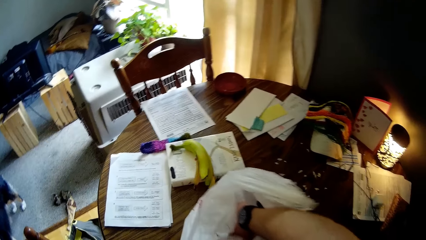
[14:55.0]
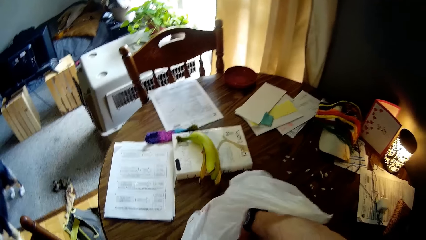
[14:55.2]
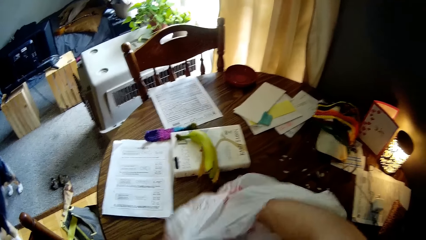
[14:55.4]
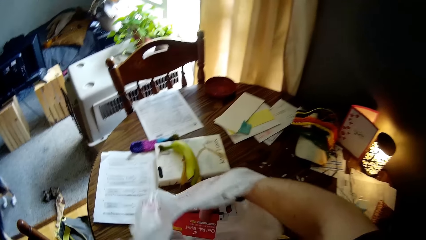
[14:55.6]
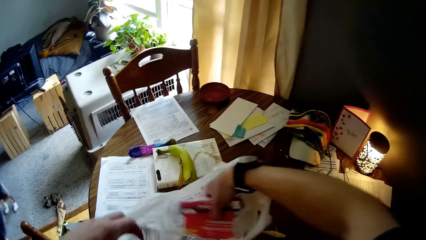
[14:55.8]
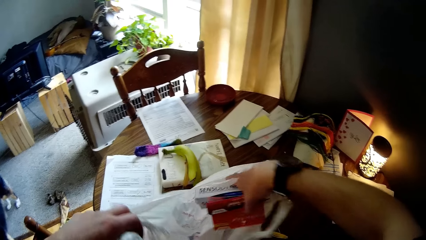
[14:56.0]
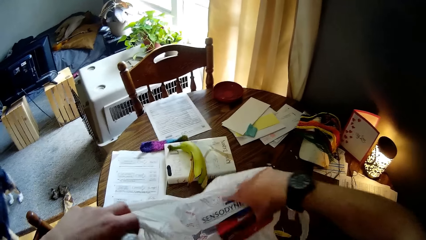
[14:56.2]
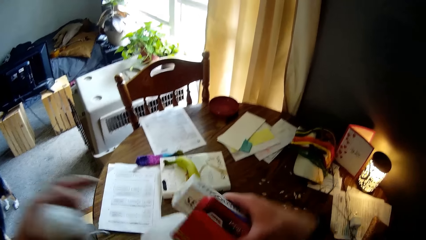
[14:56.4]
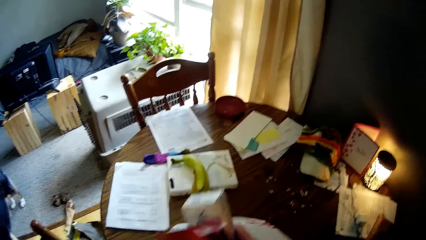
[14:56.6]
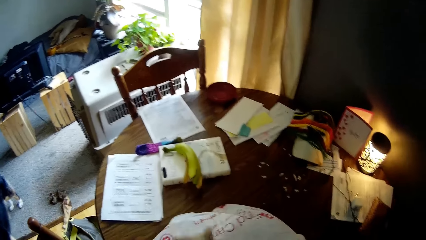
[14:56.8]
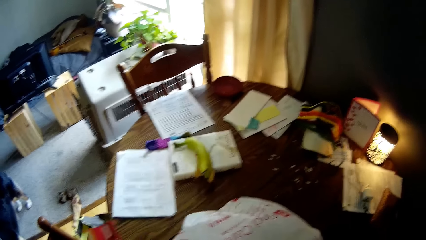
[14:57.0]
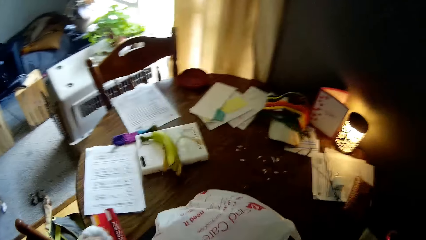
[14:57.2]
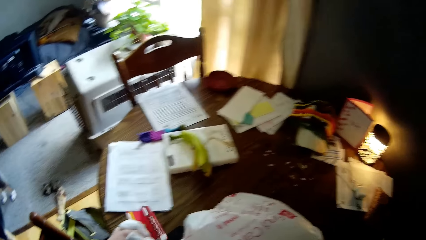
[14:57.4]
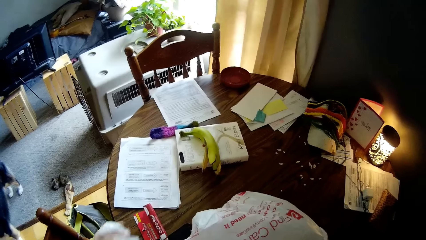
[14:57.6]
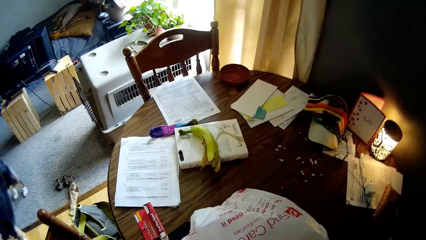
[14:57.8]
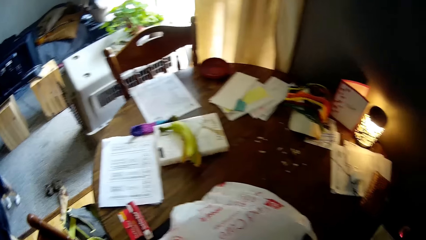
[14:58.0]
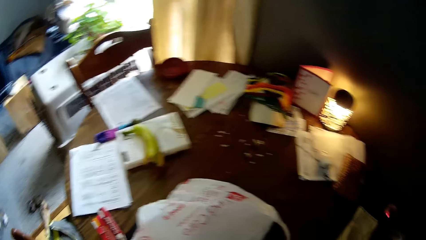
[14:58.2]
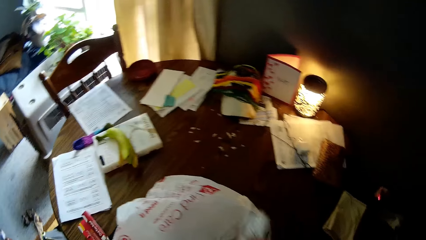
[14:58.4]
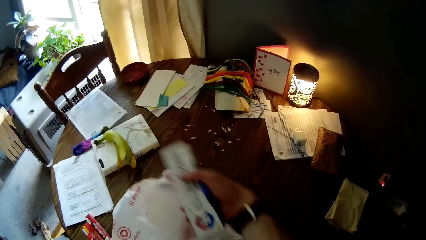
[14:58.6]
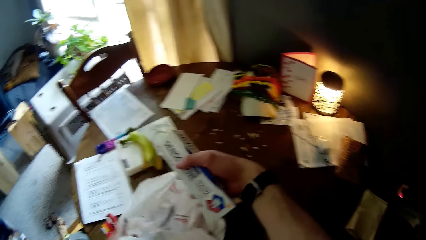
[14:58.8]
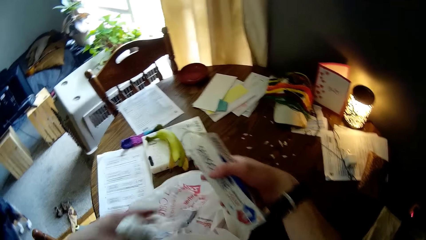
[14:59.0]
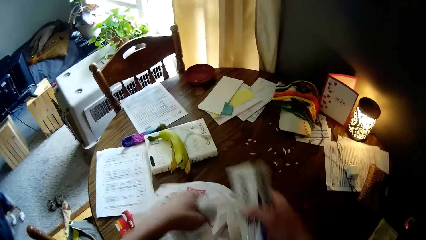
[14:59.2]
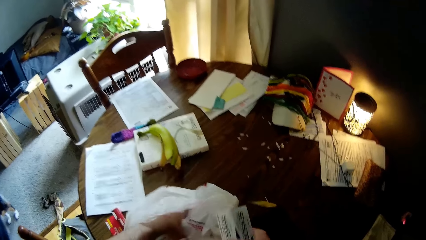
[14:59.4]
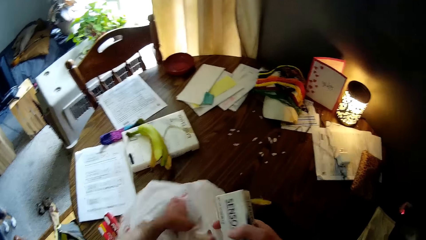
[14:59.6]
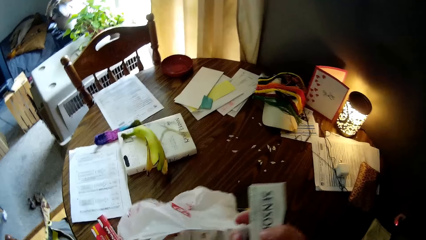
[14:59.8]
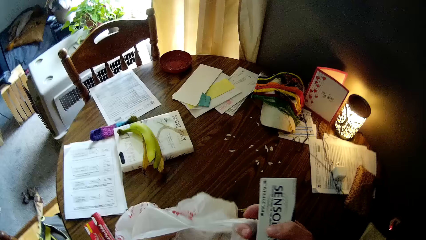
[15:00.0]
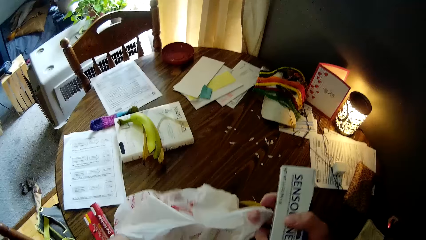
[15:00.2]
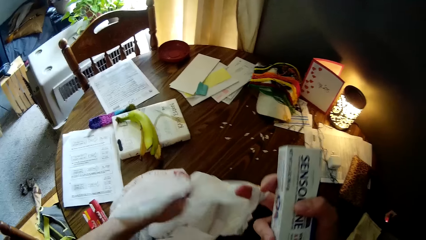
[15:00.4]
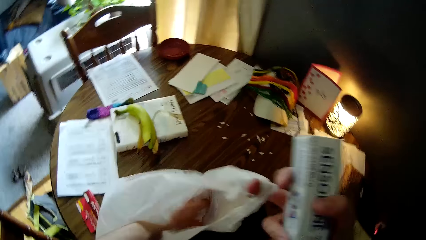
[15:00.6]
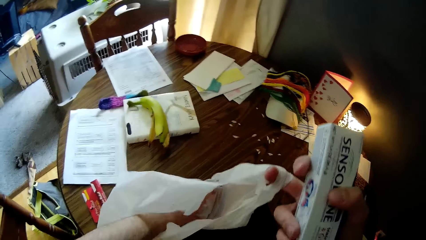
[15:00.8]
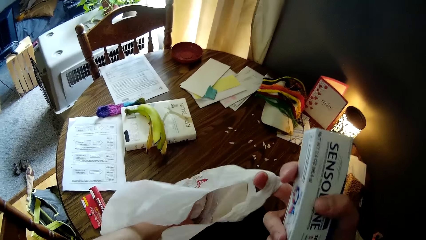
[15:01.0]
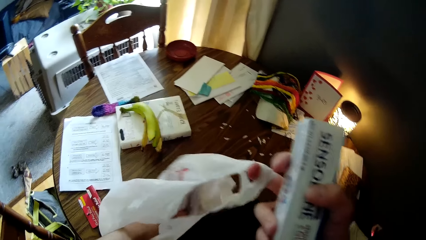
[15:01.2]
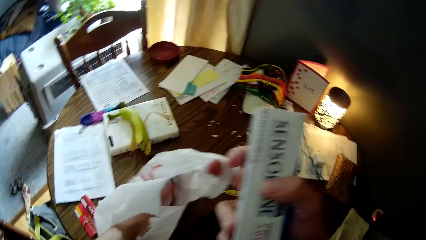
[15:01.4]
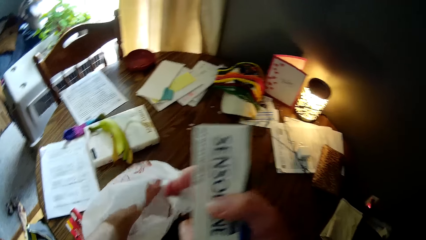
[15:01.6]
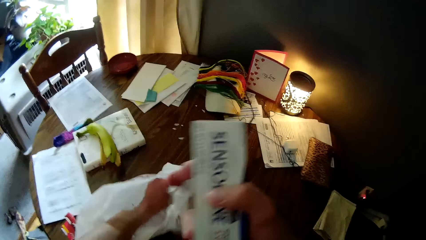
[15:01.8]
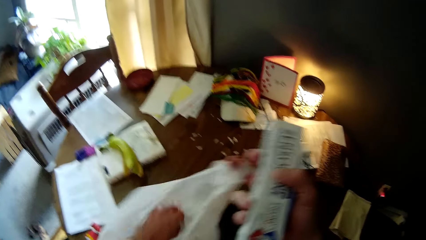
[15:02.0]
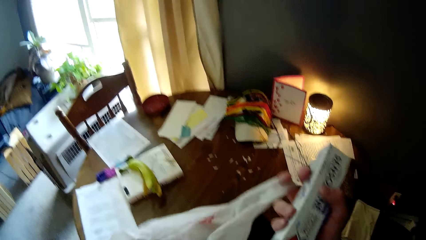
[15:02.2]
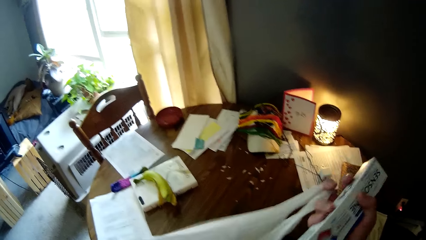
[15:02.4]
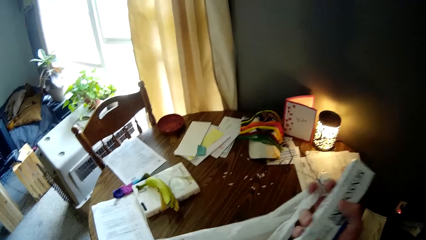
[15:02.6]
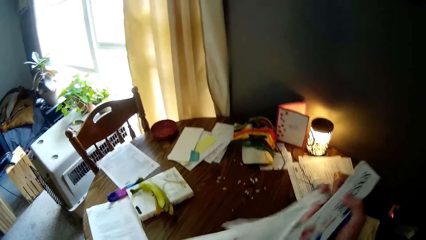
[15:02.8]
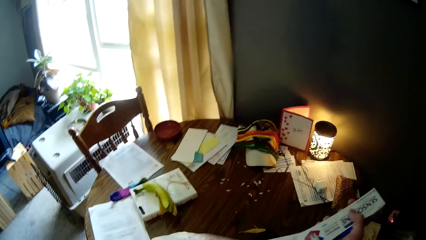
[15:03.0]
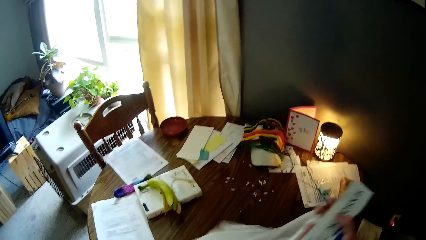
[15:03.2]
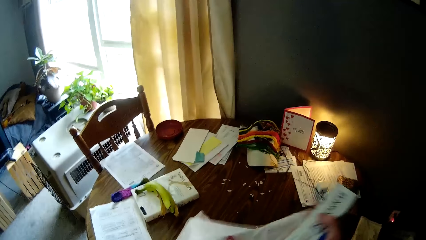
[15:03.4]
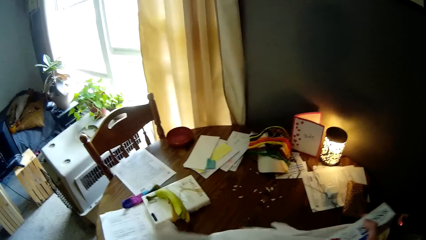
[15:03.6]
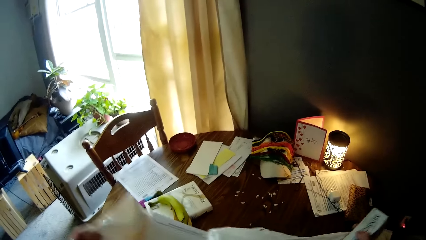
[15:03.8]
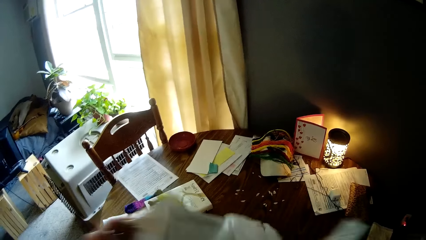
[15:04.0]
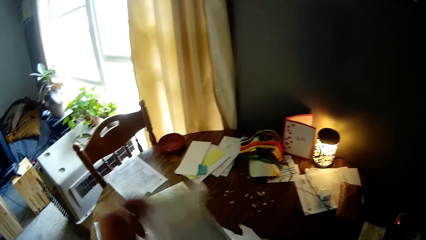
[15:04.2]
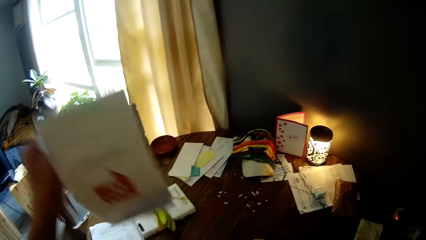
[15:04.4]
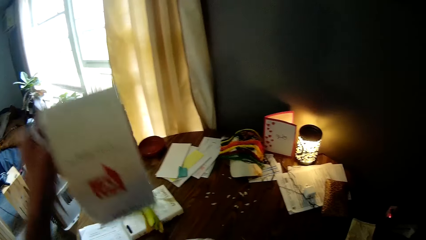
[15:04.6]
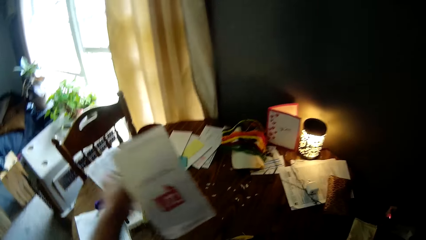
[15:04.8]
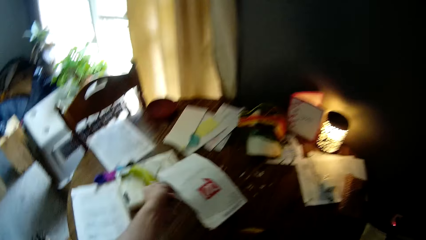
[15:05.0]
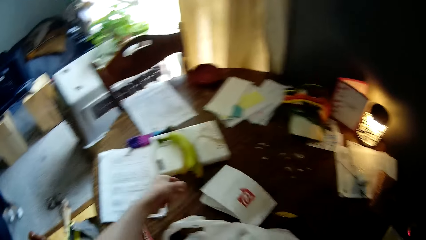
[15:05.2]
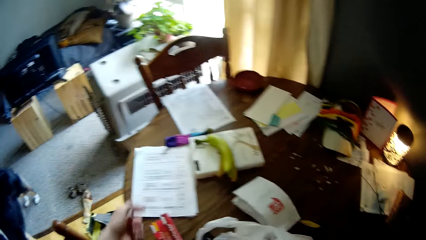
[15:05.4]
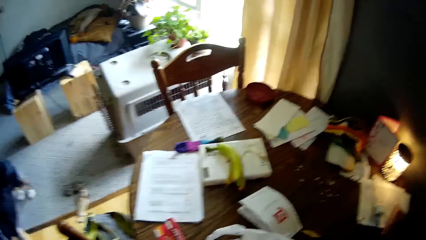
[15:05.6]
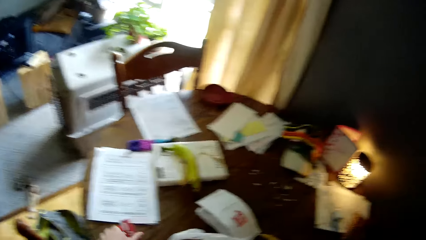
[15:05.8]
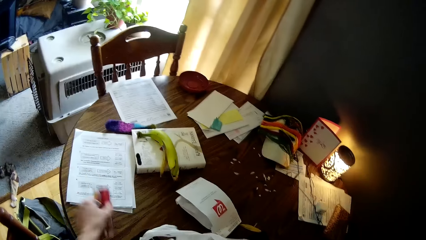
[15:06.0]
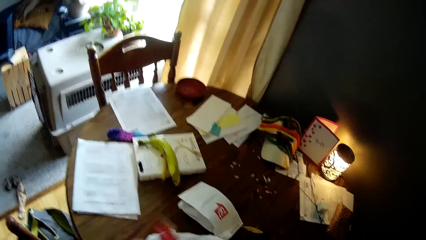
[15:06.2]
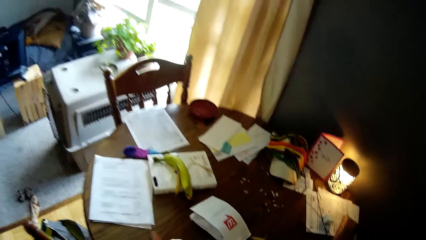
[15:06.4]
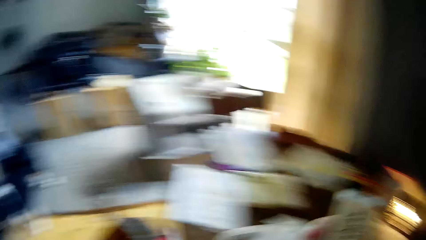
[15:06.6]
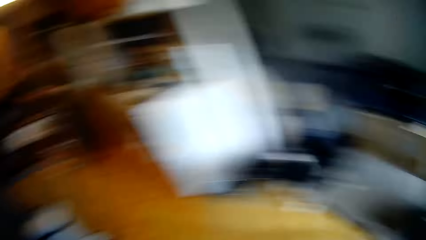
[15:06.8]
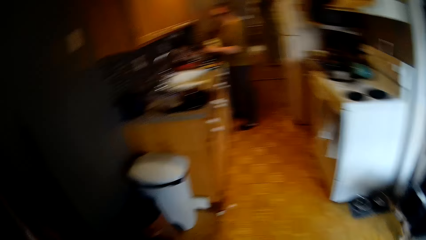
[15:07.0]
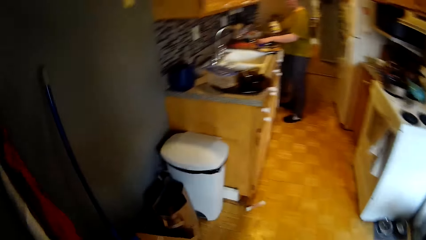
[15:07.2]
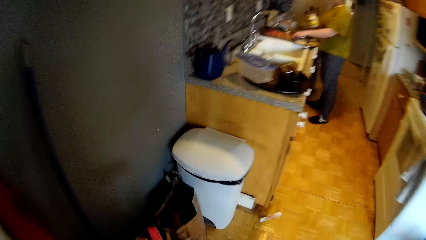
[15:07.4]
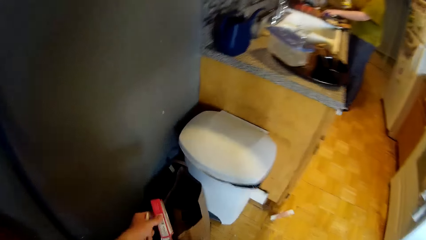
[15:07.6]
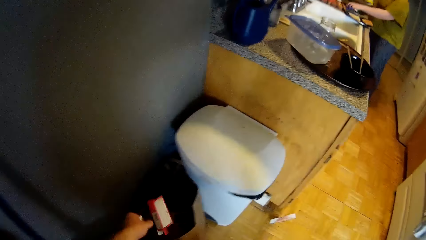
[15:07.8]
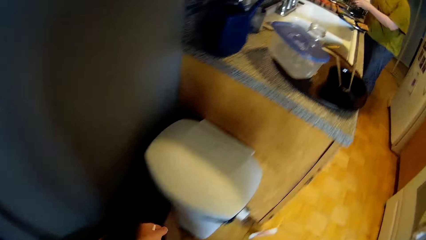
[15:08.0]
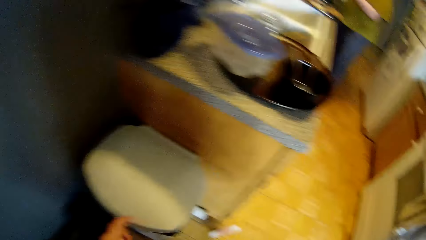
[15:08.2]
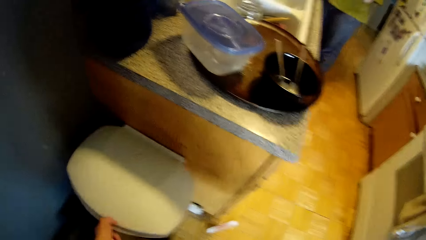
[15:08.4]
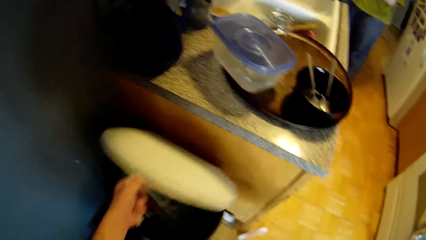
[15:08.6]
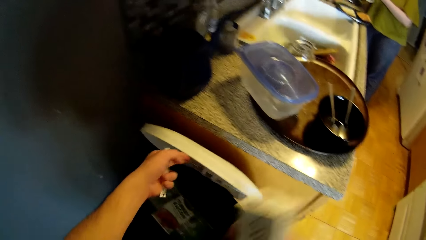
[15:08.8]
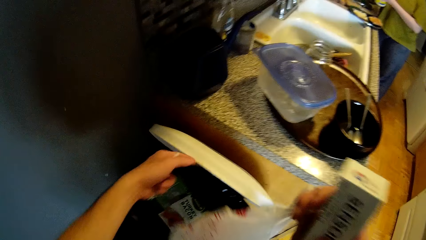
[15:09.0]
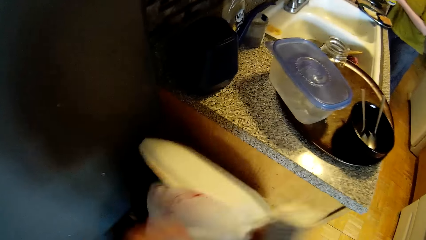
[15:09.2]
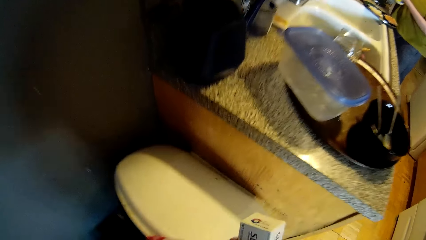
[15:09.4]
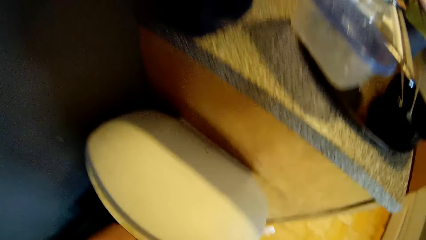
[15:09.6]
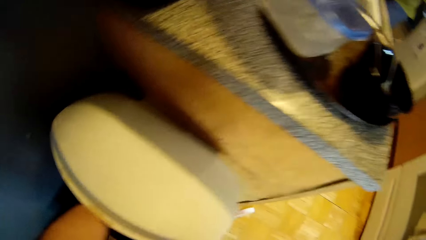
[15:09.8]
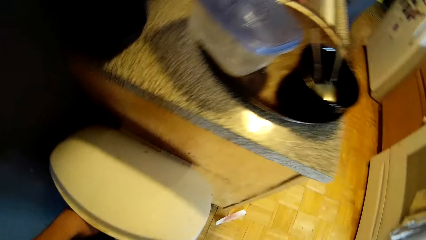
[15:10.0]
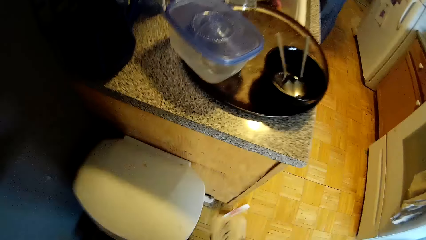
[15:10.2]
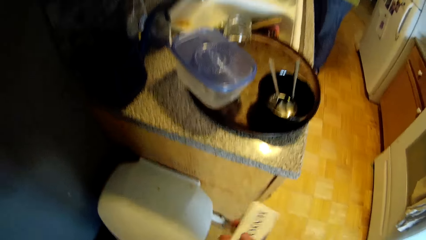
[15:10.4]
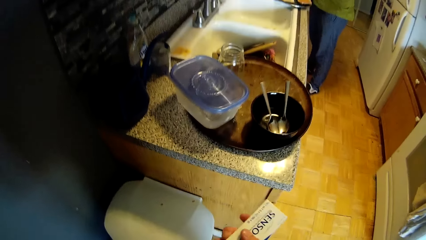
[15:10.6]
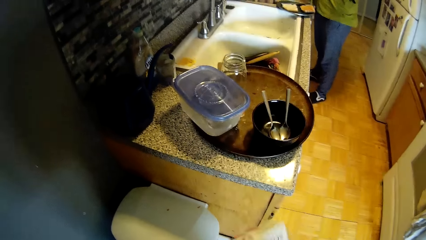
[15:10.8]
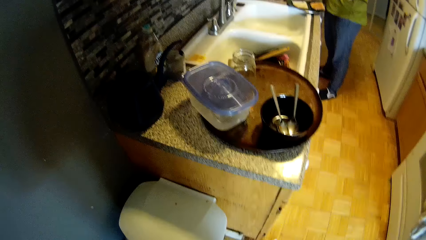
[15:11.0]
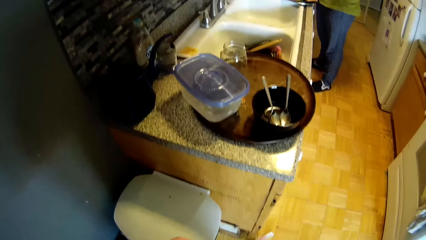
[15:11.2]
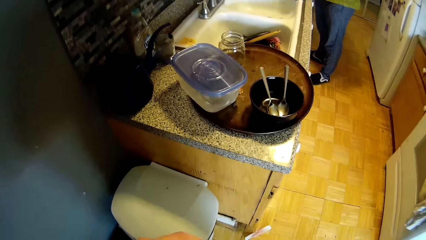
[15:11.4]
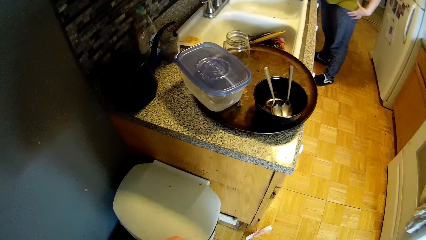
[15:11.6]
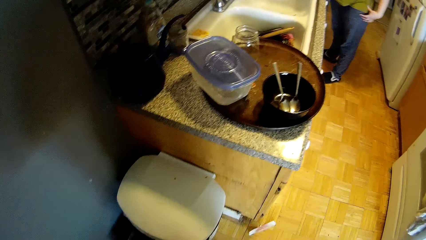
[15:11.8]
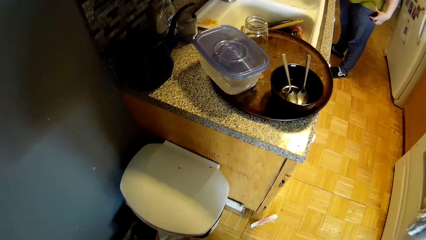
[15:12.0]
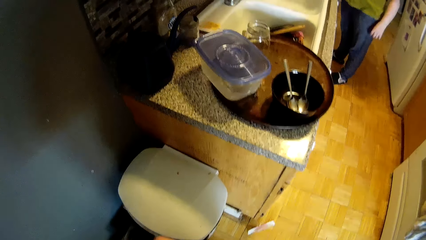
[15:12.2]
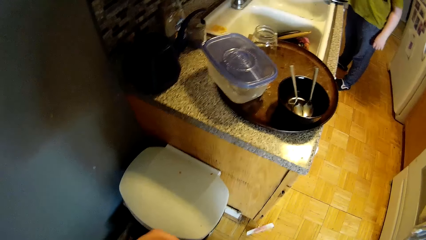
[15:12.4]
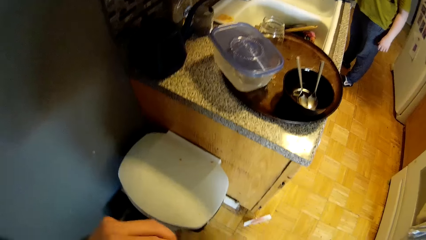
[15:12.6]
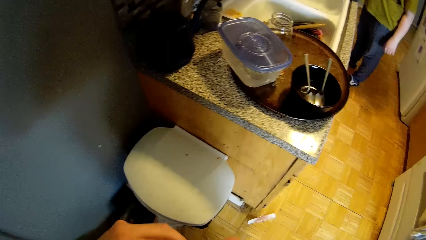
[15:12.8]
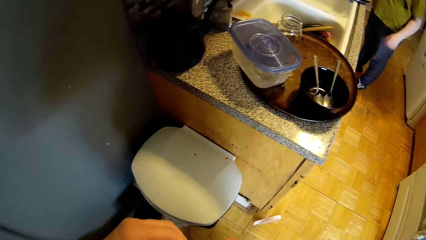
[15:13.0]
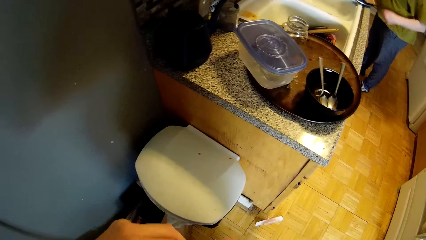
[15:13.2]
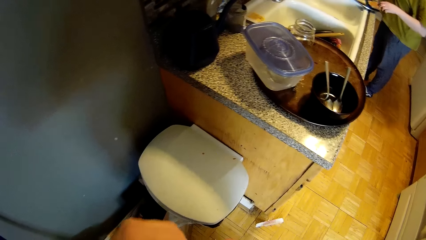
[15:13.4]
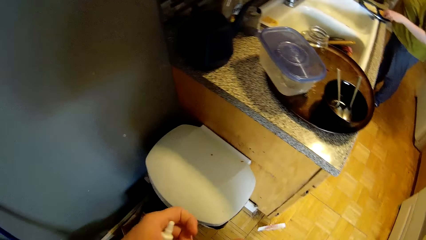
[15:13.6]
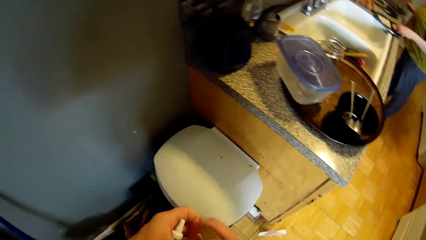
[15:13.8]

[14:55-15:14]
The camera wearer removes toothpaste from the nylon bag with his right hand. He removes an object from the nylon bag with his right hand. He removes a book from the nylon bag with his left hand. He drops the book on the table with his left hand. He drops the object in a paper bag with his left hand. He opens a dustbin with his left hand. He throws the white nylon in the dustbin with both hands. He removes the toothpaste from its pack with both hands.
